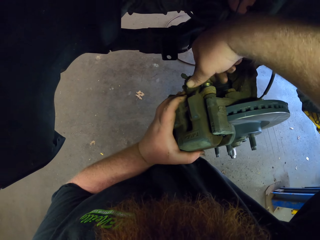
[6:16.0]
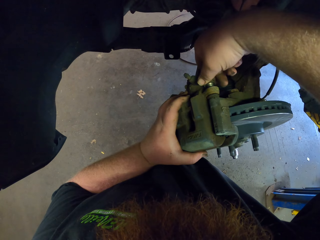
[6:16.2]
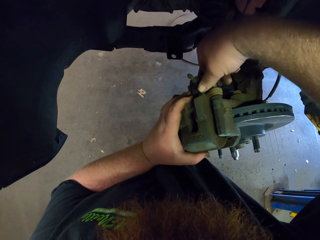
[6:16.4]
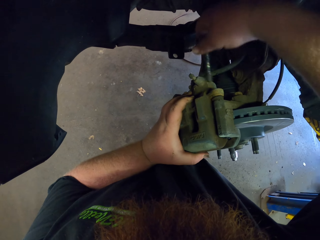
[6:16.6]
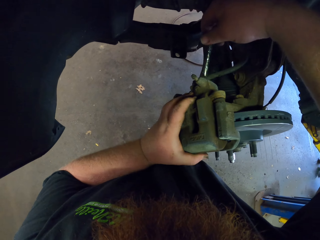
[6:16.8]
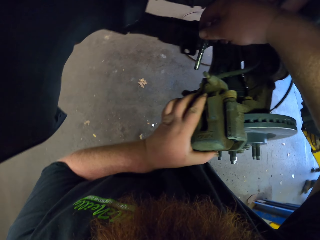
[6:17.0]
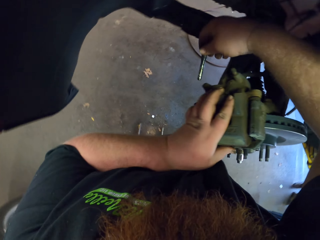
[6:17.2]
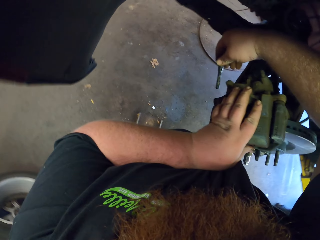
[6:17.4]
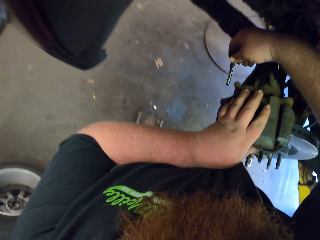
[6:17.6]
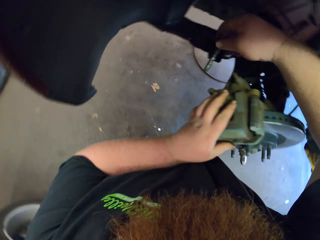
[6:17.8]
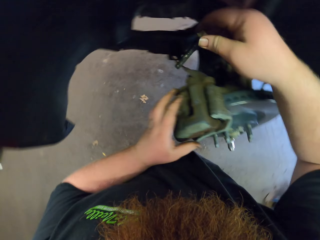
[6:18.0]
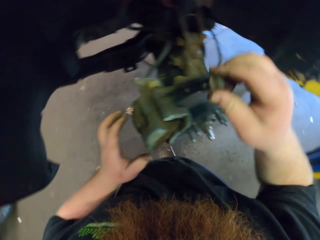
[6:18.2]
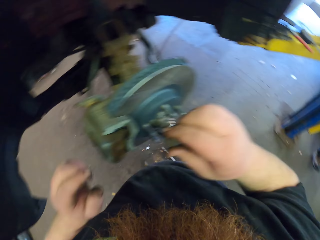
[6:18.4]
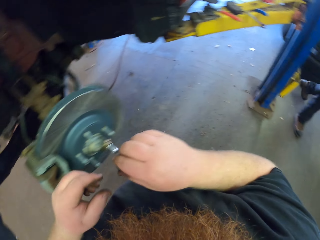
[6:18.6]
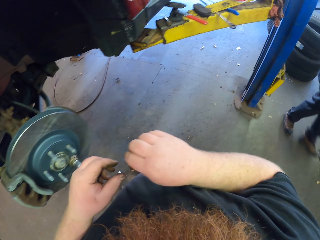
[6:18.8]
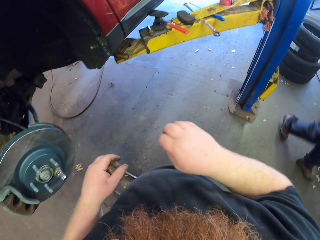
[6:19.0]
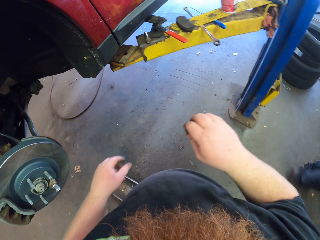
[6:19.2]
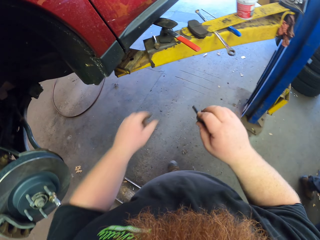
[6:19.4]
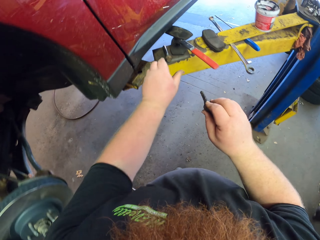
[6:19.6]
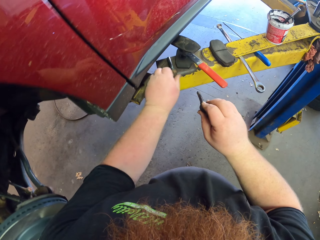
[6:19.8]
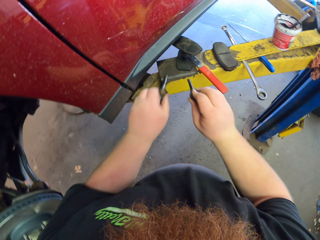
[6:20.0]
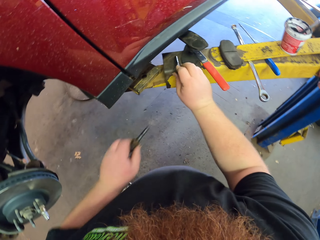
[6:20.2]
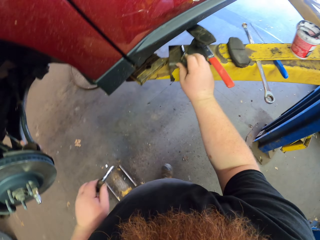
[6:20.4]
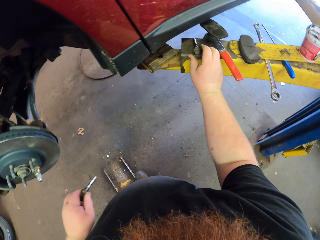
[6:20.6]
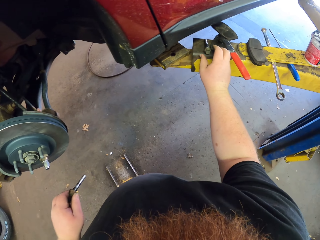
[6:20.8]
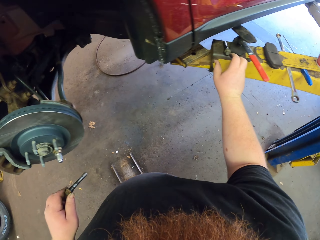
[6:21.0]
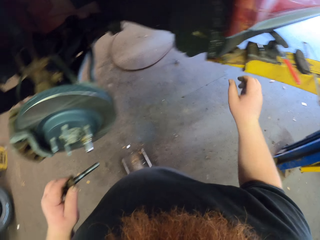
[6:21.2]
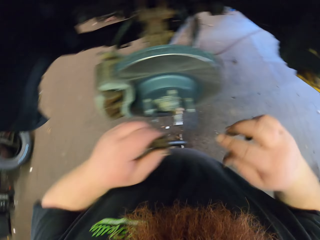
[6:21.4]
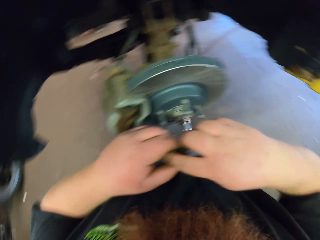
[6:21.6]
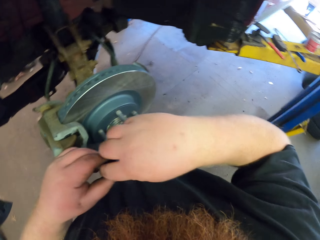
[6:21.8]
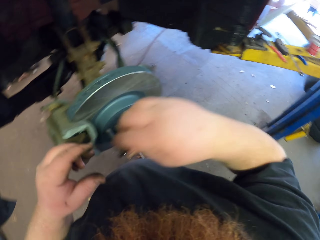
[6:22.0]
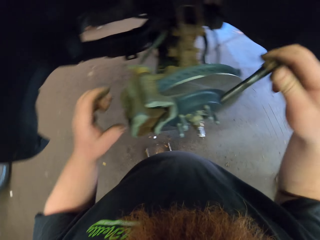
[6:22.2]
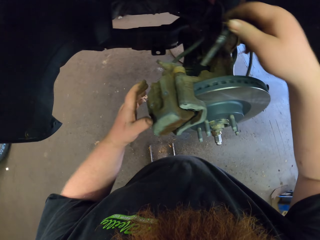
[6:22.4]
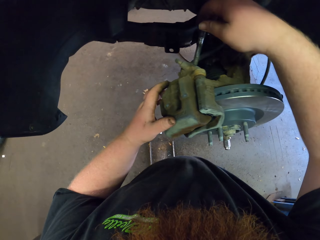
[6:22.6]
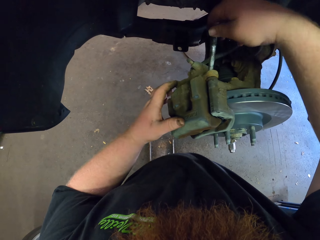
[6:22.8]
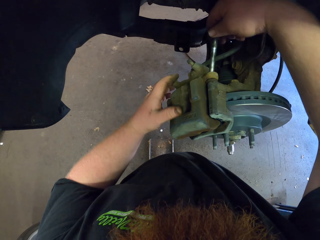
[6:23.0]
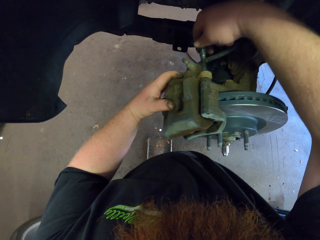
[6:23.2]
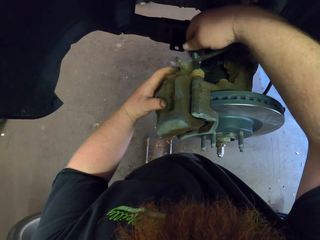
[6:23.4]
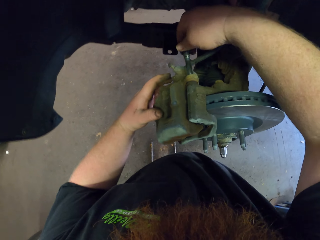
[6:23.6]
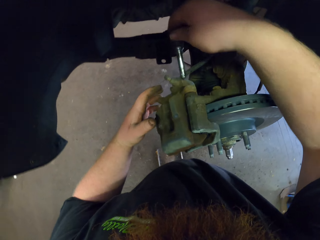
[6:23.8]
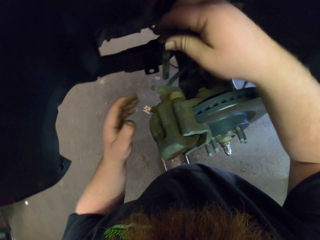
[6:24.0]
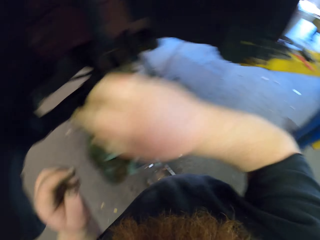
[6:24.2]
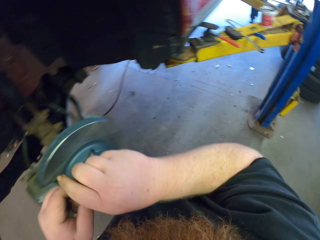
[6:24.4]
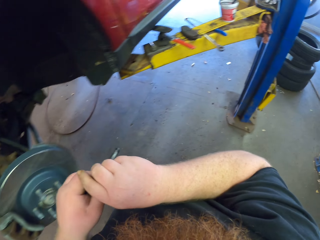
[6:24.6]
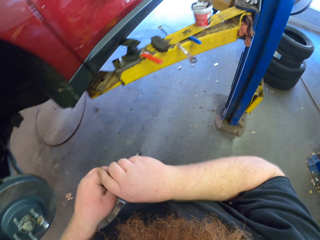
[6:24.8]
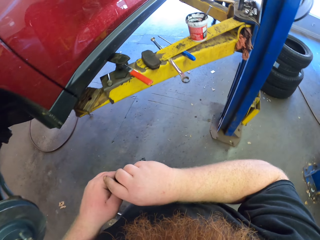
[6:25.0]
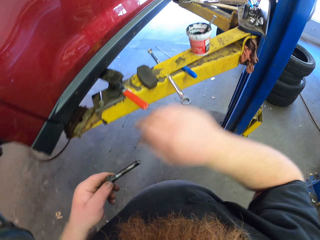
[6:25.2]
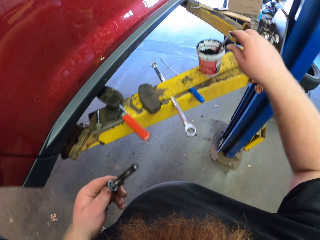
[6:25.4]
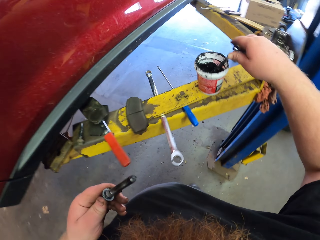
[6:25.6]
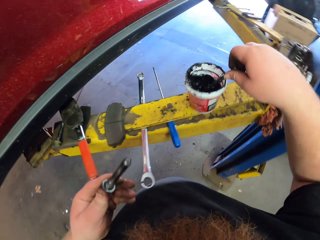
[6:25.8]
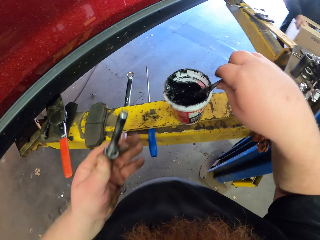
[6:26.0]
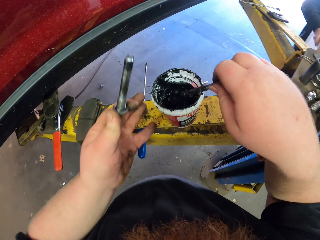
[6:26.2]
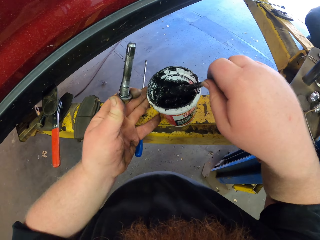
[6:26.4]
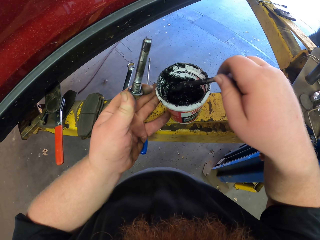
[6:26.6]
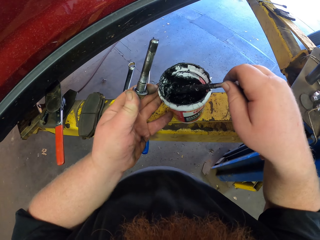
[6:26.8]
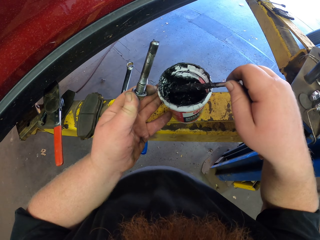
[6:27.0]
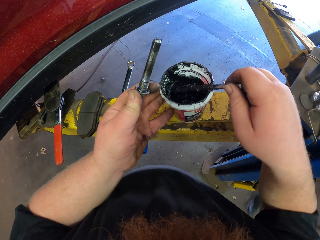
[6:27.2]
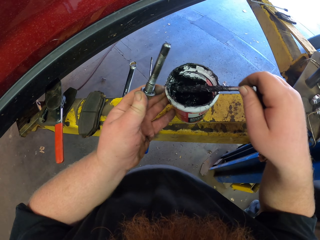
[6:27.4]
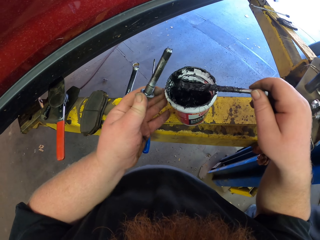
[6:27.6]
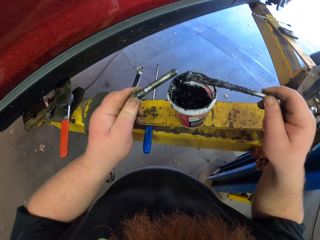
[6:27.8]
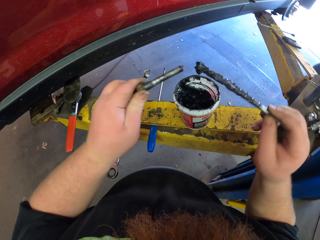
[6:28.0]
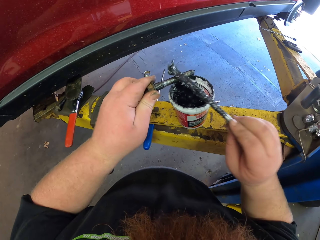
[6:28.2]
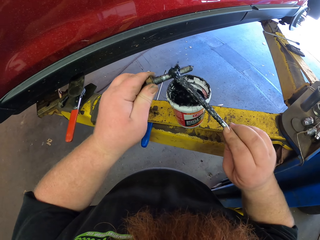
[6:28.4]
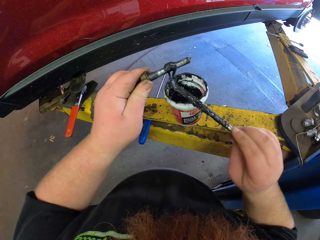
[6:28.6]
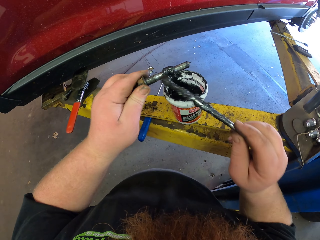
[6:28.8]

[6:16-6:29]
The camera wearer adjusts a nut on a metal rod. They move around a garage. They pick up the nut from the metal rod and put down the nut on the metal rod. They insert the nut in an engine. They fix the car engine with metal. They walk around the garage. They scoop grease from a tin. They stir oil with metal. They smear the grease on the nut.

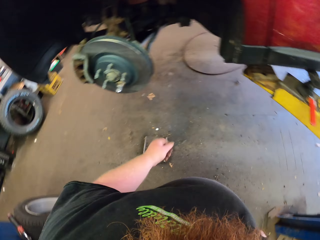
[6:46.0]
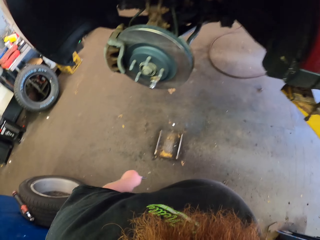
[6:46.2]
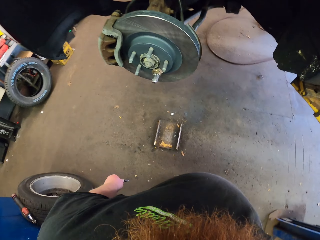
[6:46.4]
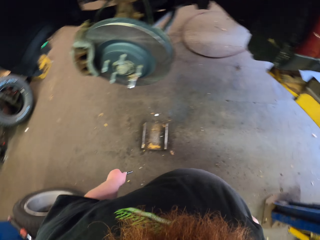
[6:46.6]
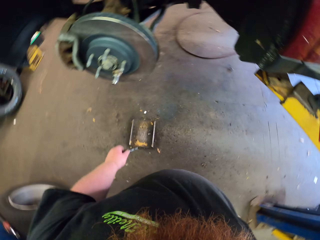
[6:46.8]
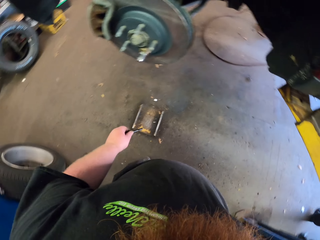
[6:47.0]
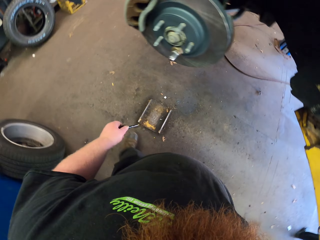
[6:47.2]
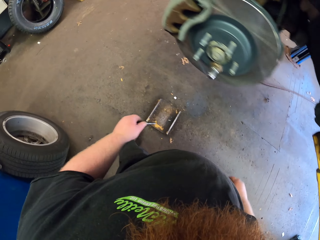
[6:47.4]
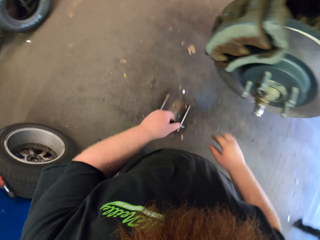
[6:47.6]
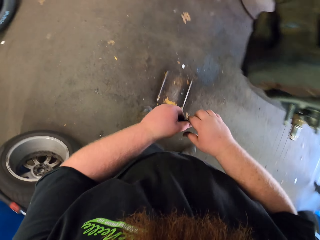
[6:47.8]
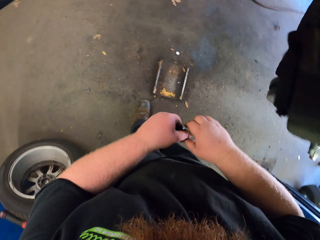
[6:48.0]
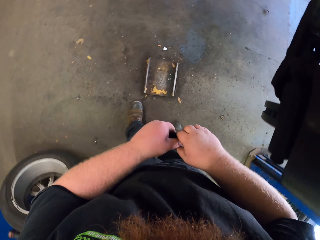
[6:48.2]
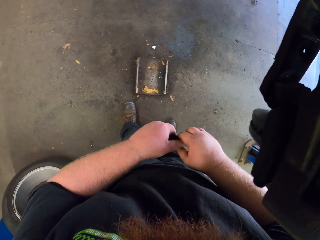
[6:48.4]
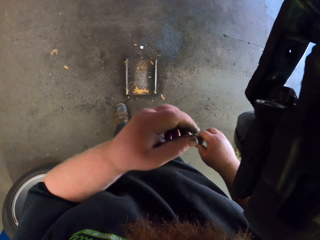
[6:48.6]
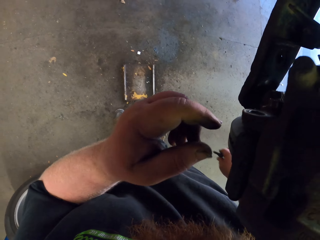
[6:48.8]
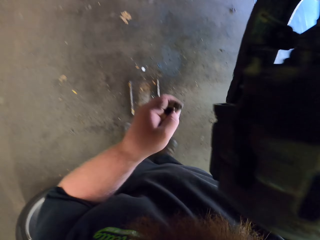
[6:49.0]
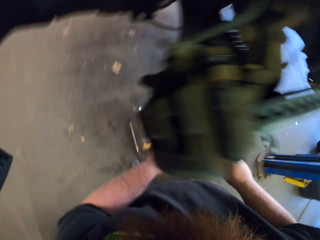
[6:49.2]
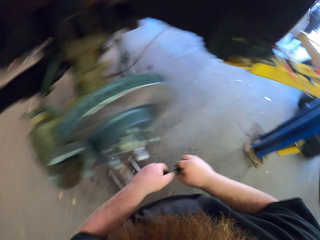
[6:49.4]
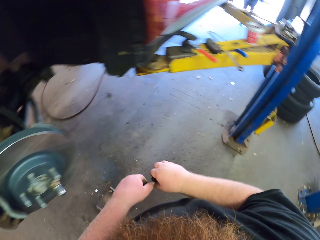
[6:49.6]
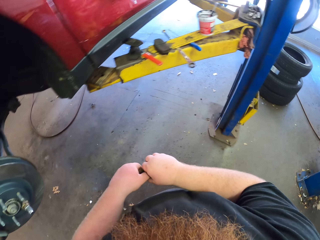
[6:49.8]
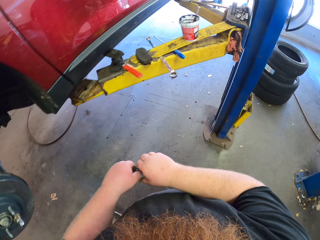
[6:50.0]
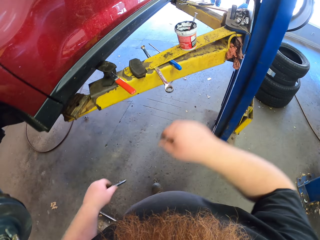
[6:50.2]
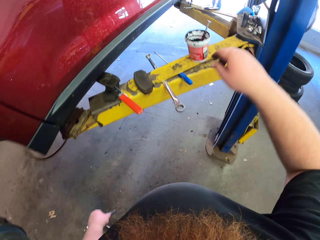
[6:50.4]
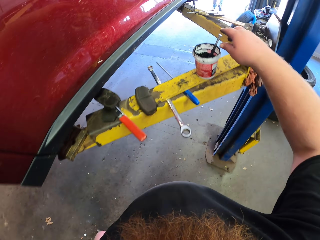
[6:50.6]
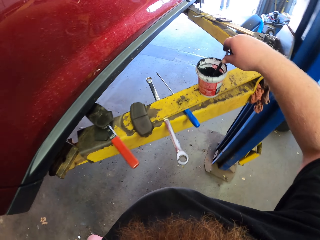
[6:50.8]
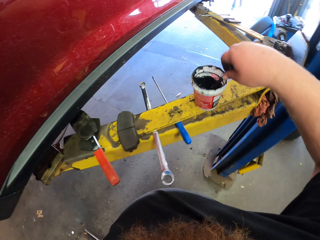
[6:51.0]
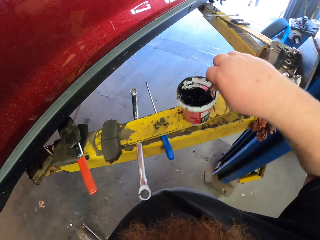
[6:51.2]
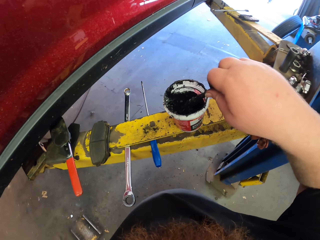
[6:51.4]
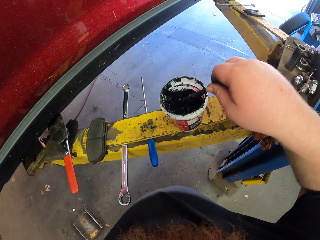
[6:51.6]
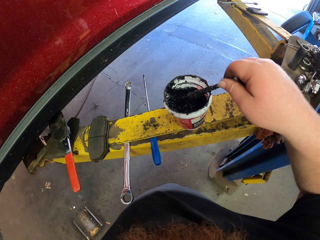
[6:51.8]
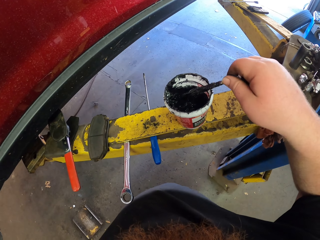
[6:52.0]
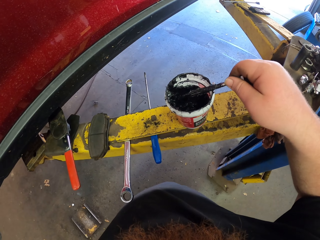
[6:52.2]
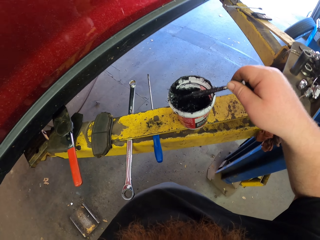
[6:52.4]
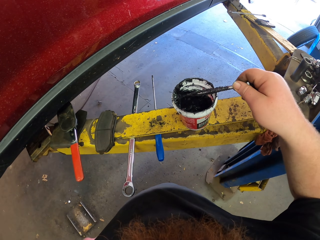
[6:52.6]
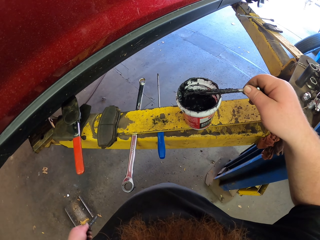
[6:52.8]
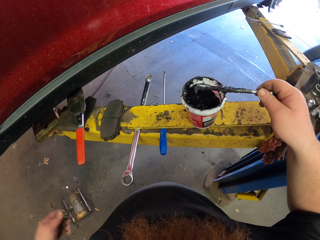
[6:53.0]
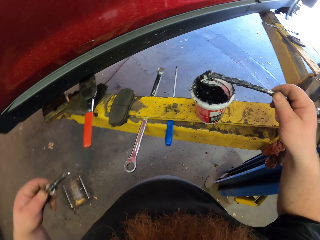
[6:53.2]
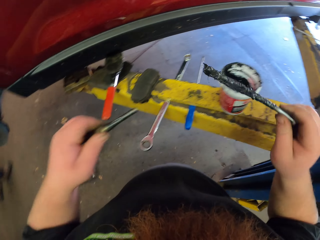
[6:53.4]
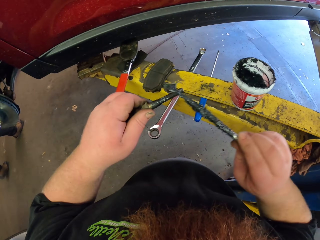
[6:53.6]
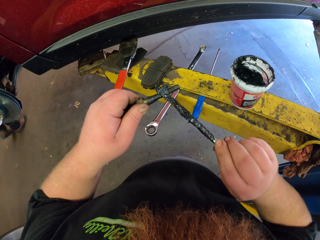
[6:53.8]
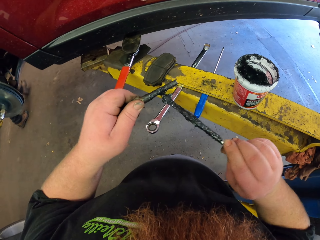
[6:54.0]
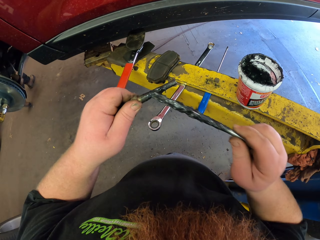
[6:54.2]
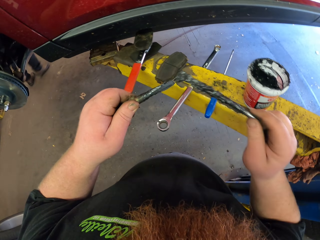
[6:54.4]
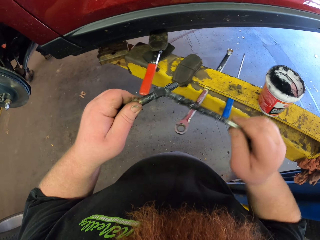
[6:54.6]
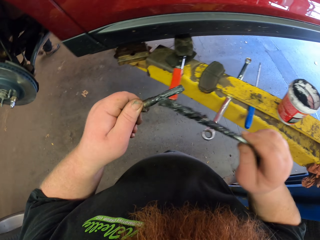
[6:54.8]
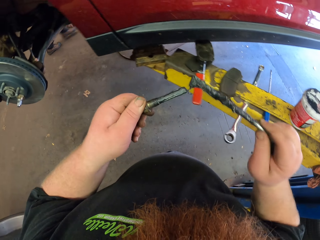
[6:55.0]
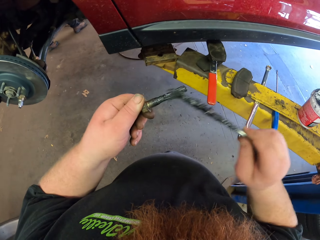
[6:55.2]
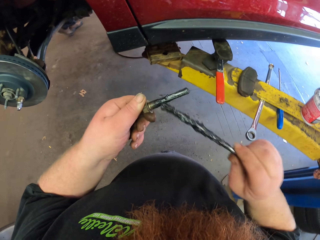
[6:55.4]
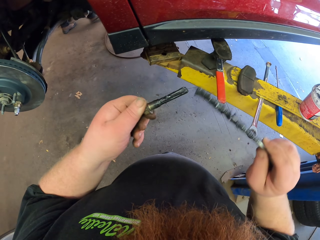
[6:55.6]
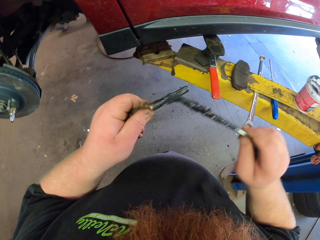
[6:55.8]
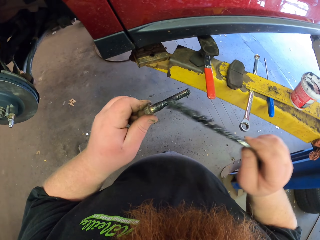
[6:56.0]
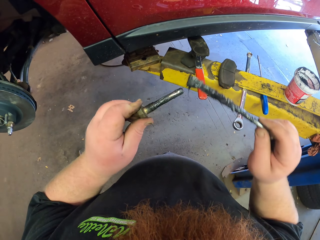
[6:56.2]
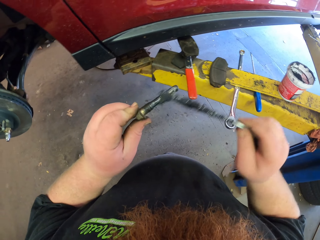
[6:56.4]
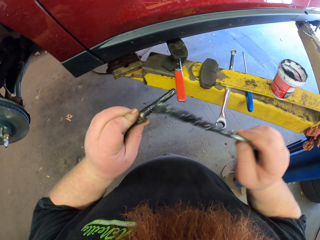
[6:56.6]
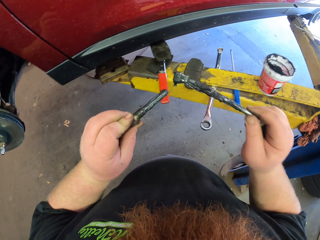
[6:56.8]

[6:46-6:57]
The camera wearer looks around a garage. They walk around the garage. They look around the garage. They scoop grease from a tin. They stir oil with metal. They smear the grease on a nut. They rub metal together.
